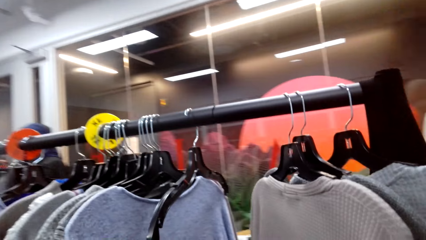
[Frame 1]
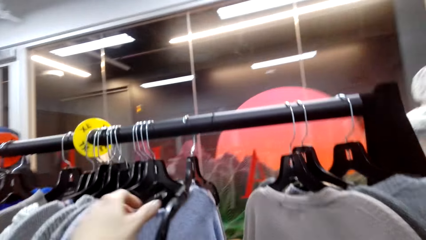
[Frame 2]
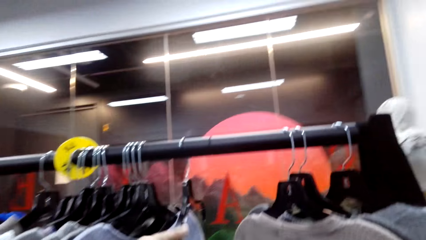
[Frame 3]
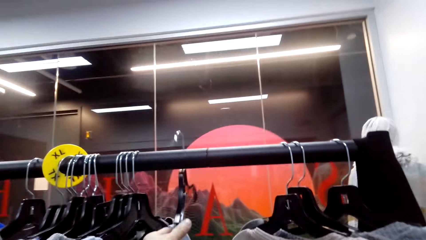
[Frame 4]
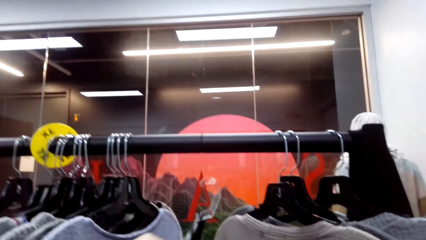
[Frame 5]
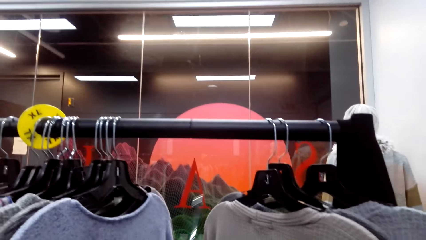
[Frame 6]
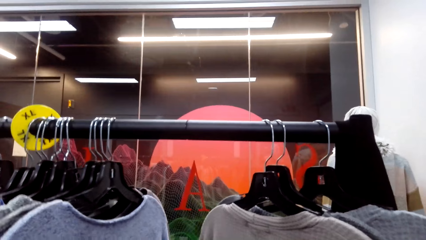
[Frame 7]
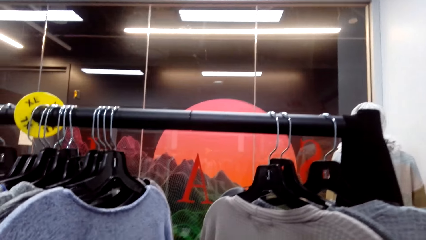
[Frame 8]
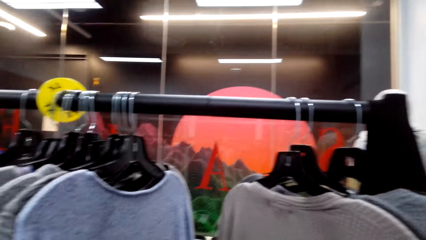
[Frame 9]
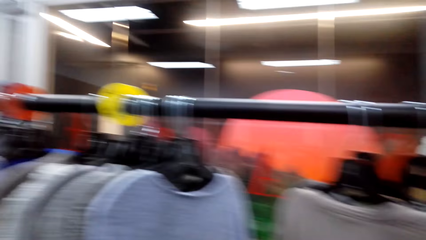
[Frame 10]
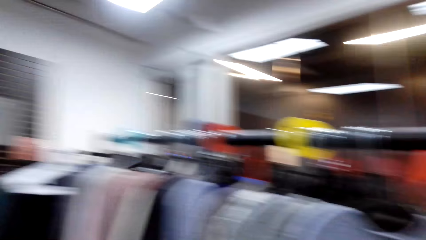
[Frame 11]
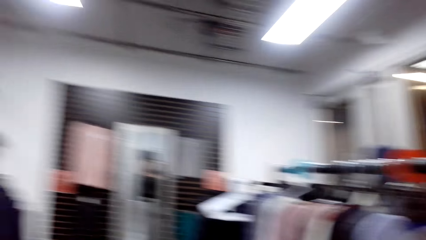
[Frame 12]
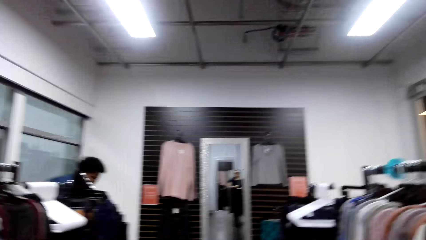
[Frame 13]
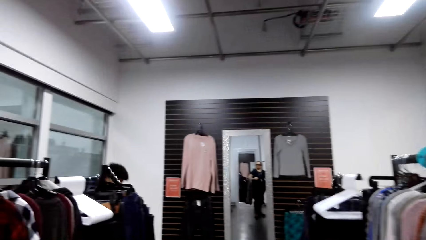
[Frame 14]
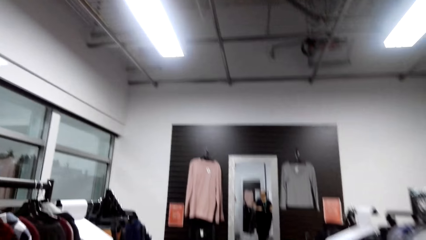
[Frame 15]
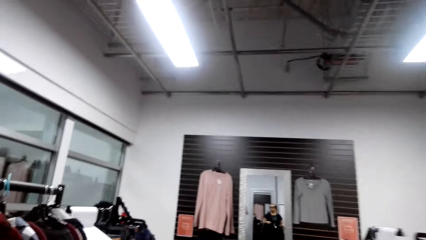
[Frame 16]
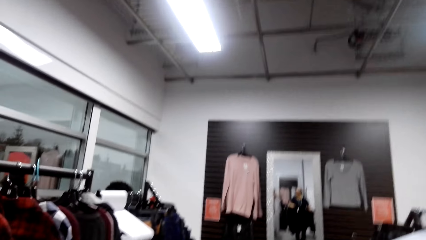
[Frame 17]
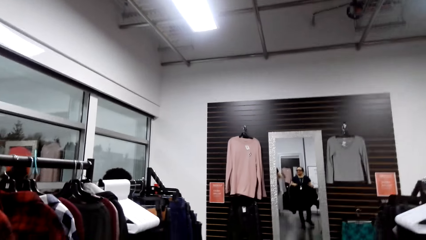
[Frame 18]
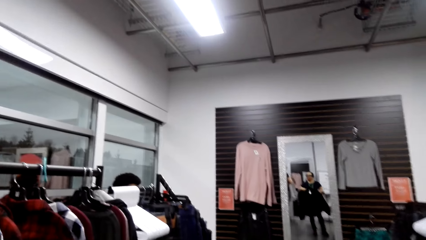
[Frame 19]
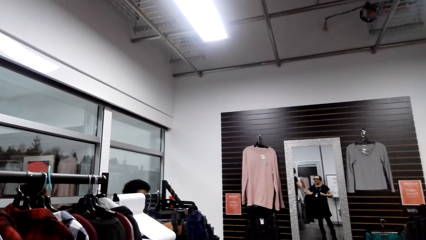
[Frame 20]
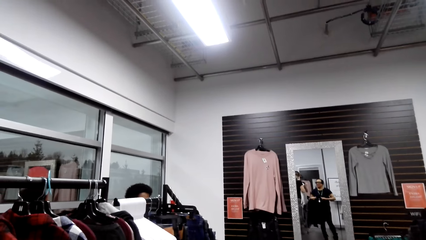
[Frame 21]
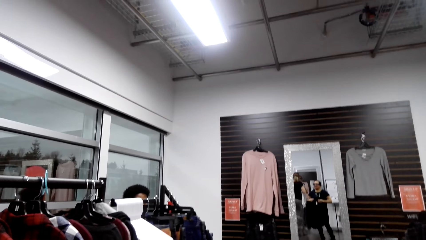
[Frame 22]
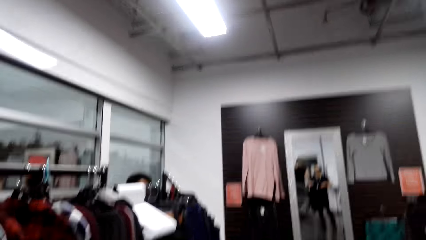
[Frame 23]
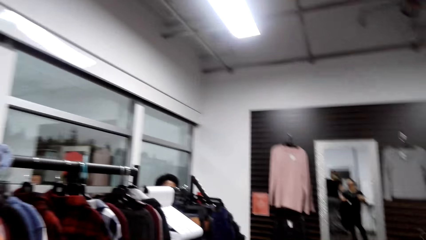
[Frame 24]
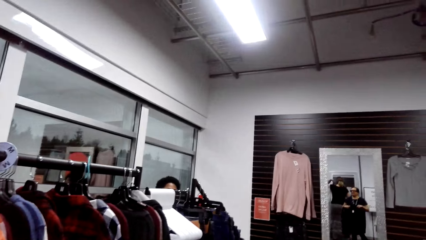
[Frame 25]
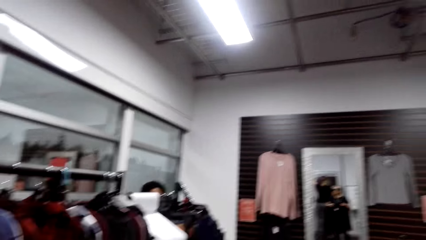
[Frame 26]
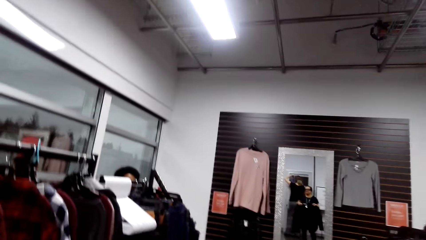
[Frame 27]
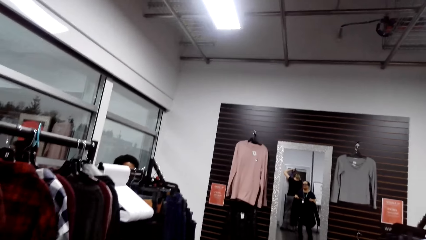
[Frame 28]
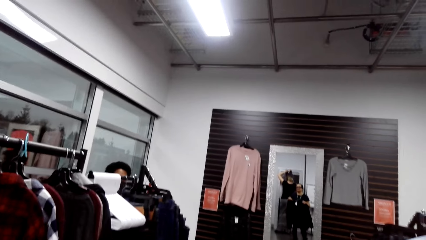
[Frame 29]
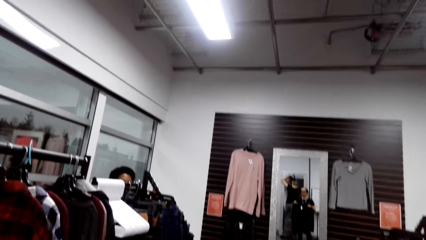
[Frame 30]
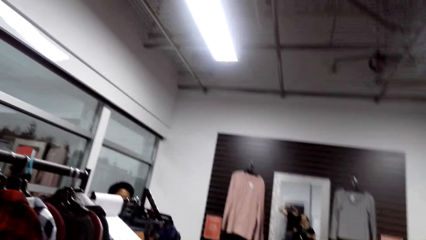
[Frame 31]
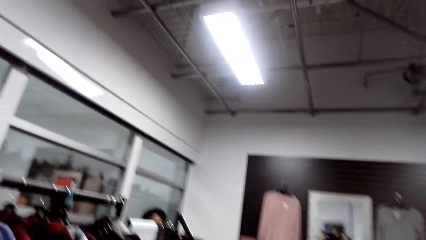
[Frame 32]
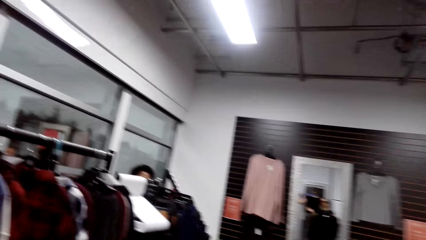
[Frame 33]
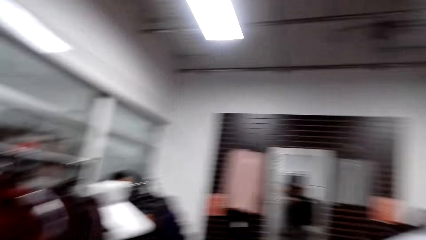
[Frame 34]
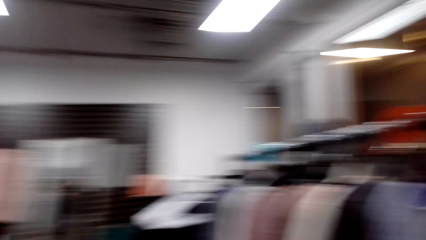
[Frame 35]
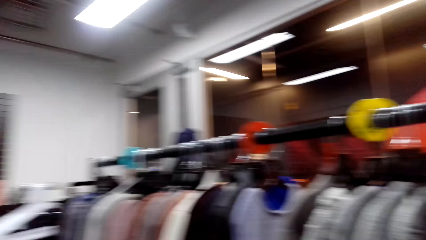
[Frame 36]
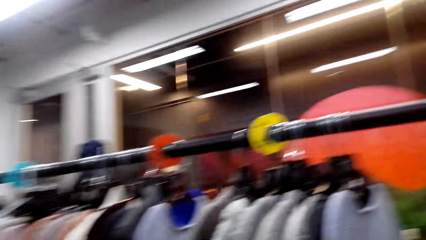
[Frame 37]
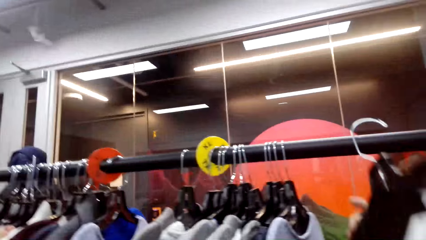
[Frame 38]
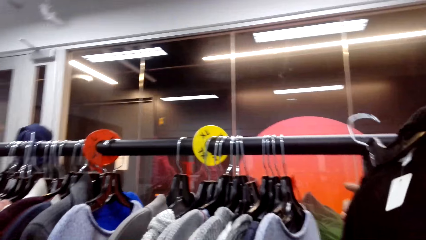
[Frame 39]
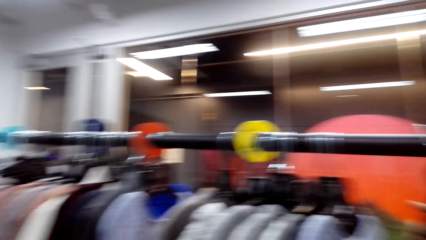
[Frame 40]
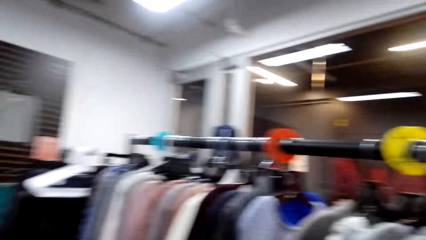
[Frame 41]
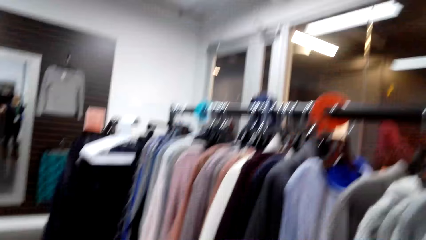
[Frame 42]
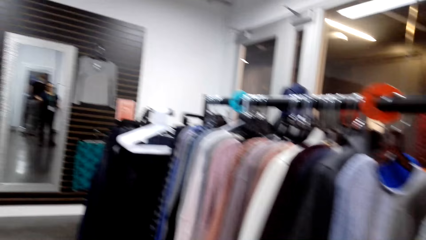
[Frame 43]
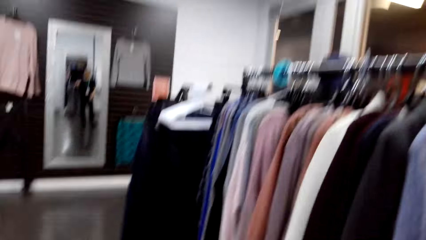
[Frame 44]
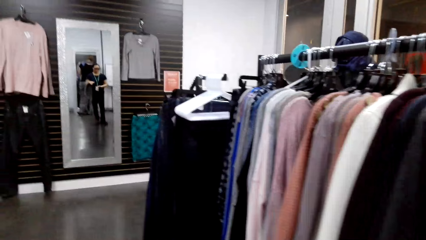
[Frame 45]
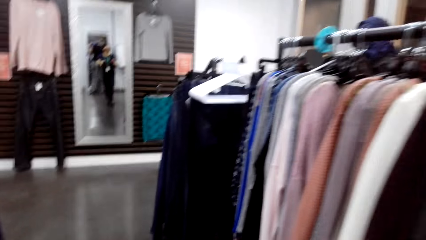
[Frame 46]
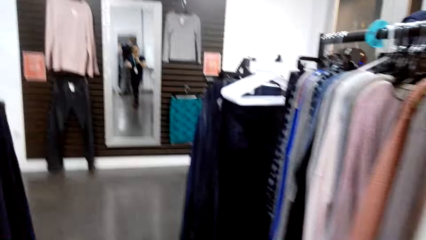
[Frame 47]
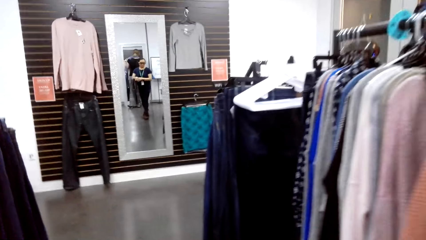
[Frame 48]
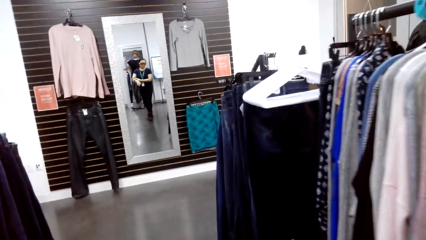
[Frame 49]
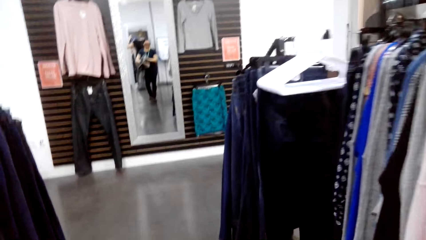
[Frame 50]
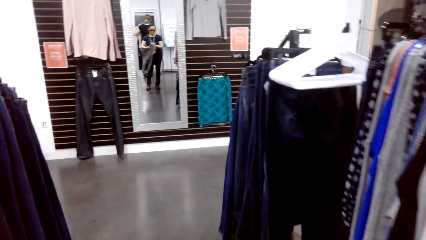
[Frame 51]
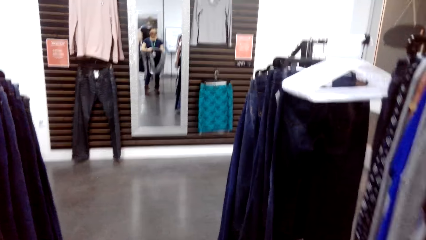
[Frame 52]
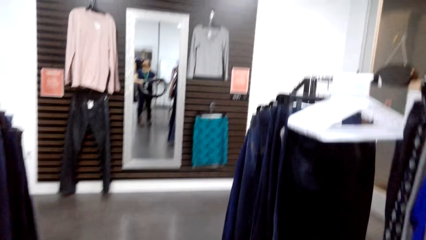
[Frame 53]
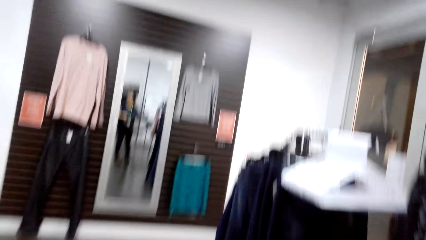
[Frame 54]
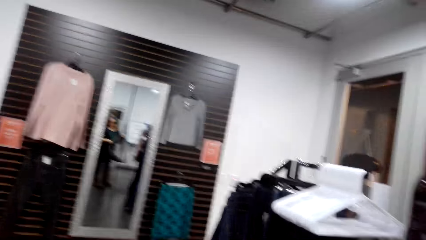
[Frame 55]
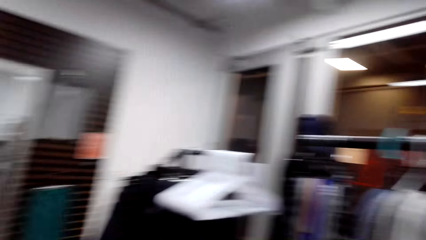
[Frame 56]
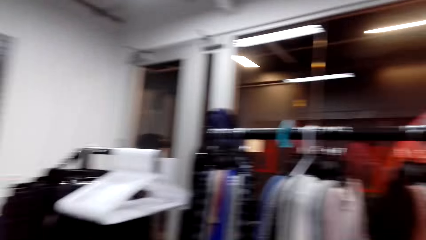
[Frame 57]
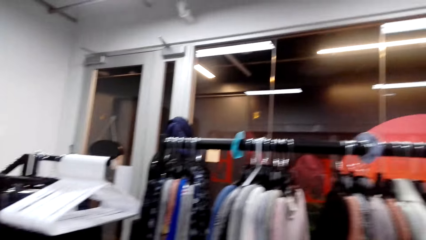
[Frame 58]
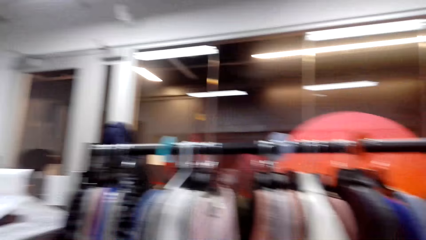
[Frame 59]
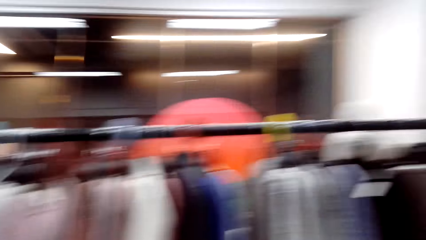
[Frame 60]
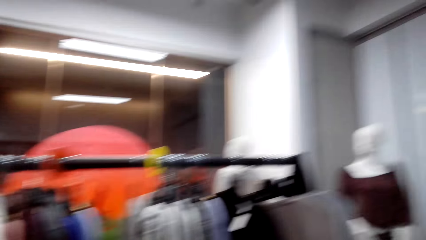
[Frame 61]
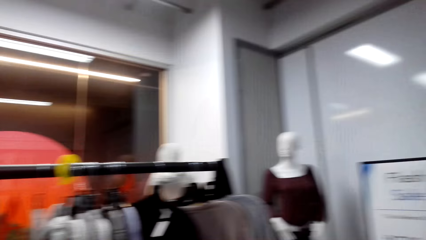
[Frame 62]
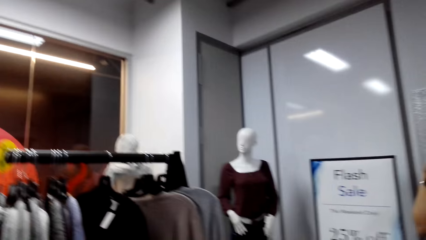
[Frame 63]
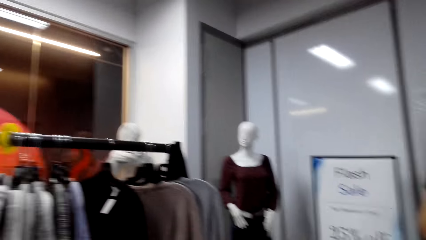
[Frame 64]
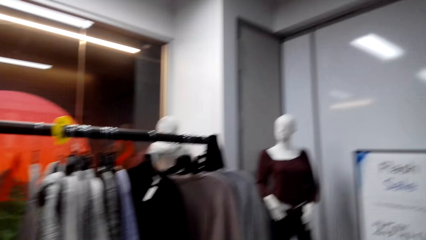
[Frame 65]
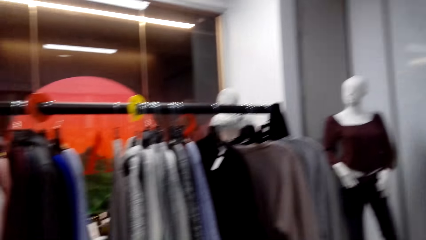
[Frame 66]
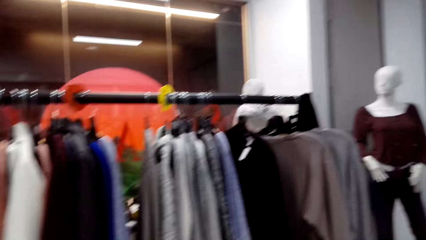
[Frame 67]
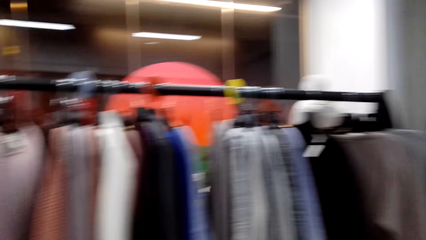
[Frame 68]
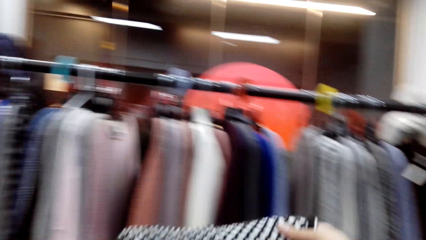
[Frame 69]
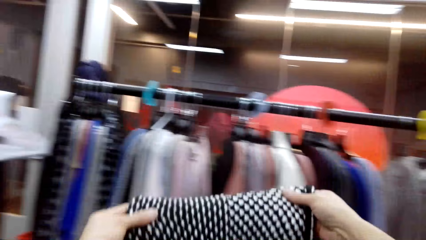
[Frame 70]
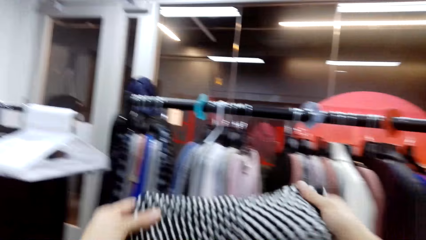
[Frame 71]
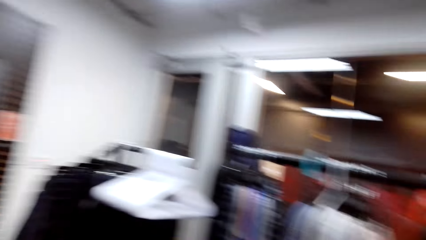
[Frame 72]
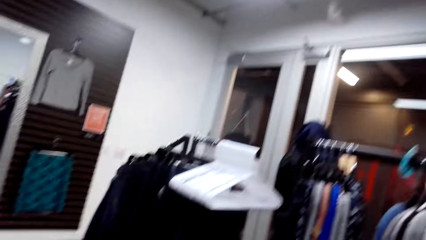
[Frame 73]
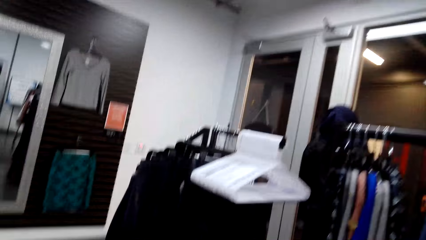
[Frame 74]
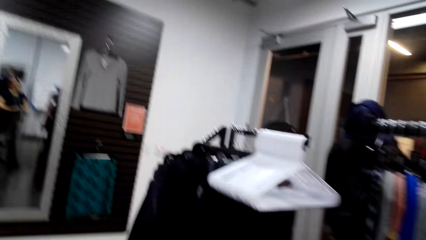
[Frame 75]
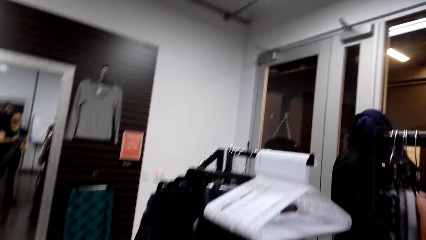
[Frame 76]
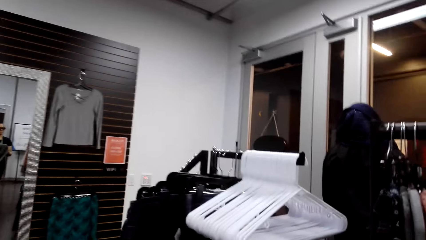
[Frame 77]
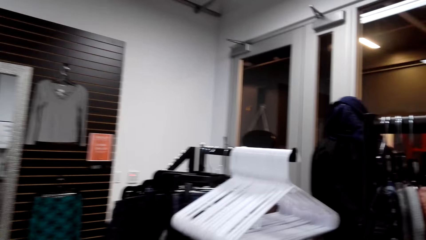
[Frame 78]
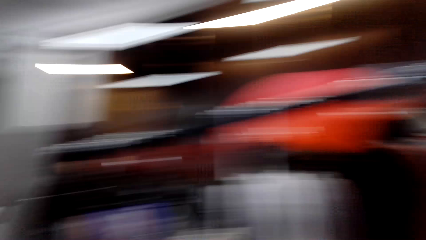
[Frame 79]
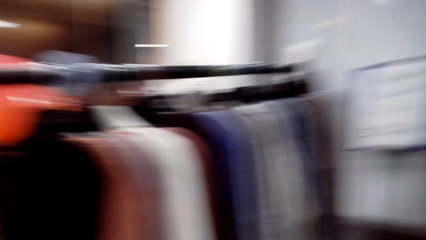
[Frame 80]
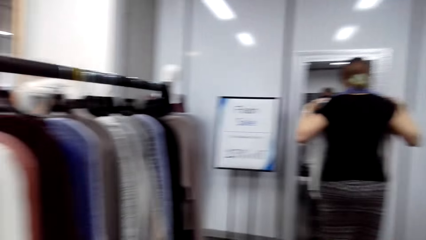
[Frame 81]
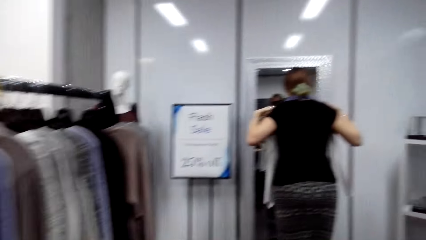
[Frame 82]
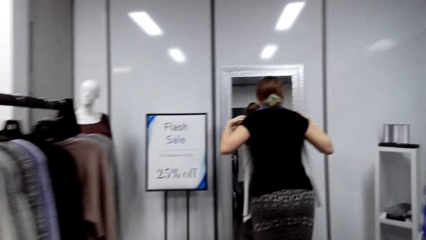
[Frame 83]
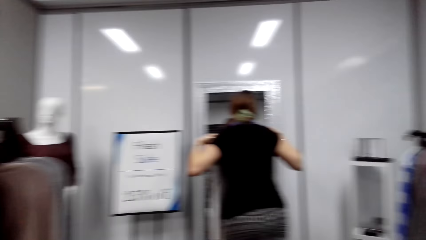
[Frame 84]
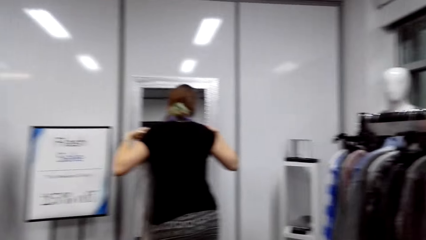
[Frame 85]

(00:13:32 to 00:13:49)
The camera wearer takes a cloth hanger from the clothes rack. They walk around. They talk. They return the cloth hanger on the cloth rack. They walk. They look at the scarf.
